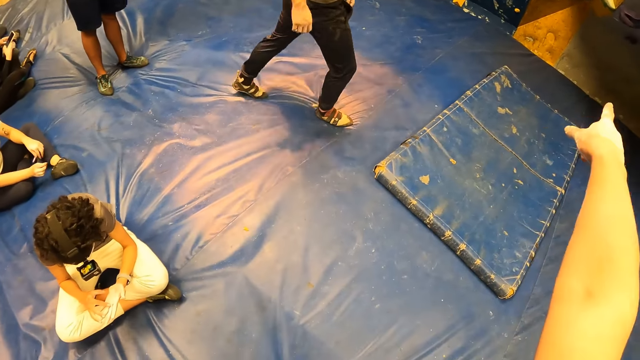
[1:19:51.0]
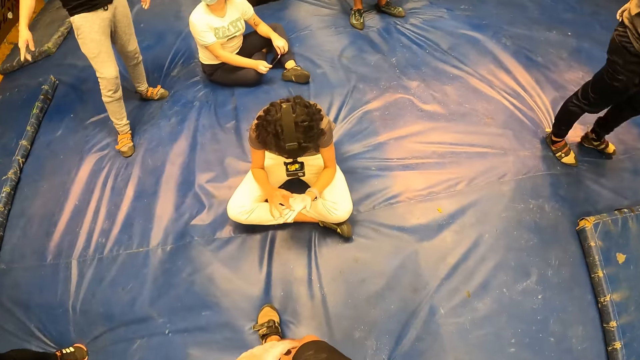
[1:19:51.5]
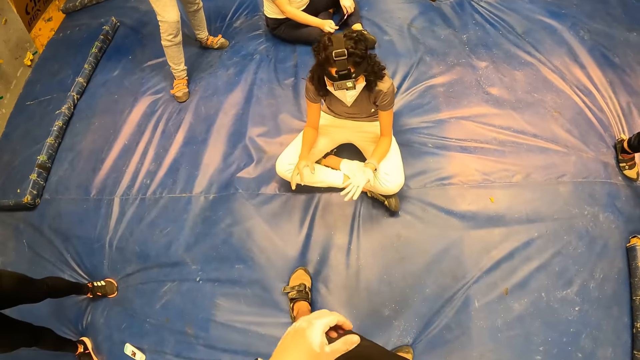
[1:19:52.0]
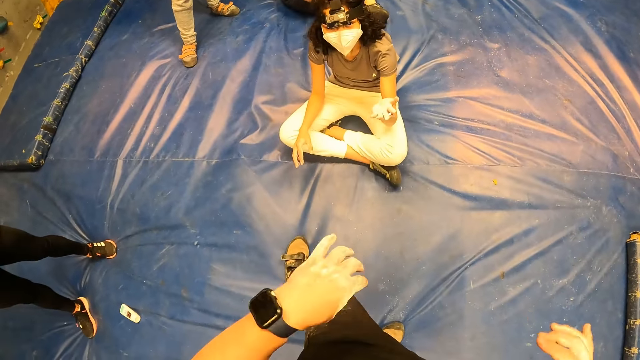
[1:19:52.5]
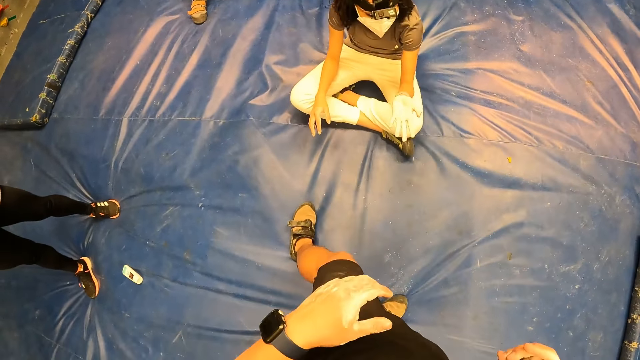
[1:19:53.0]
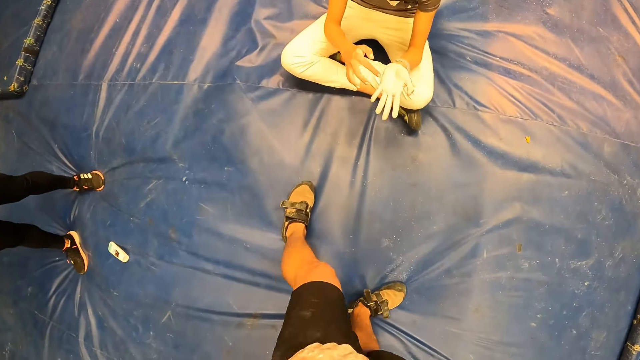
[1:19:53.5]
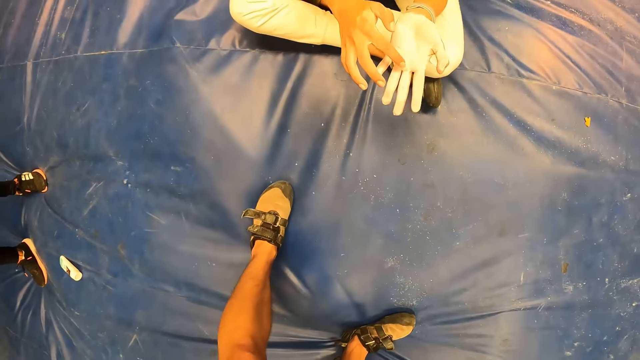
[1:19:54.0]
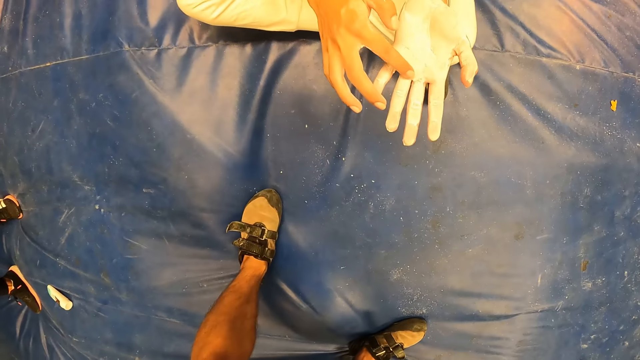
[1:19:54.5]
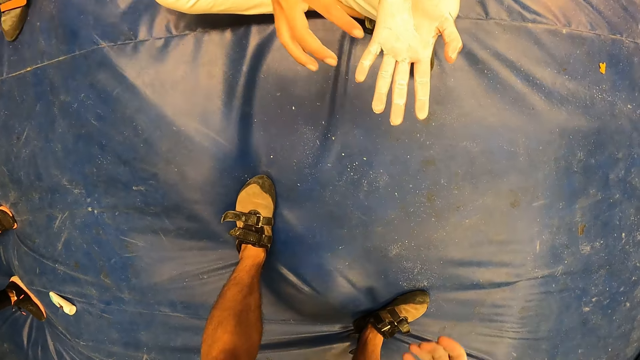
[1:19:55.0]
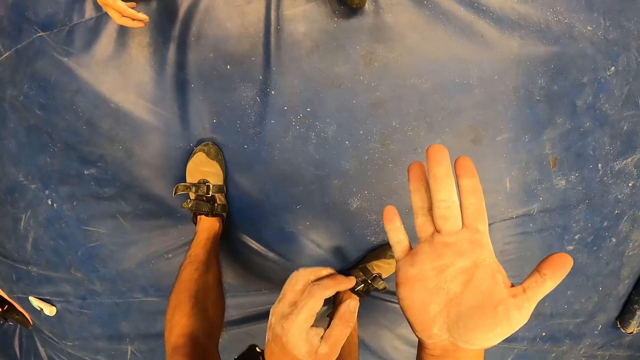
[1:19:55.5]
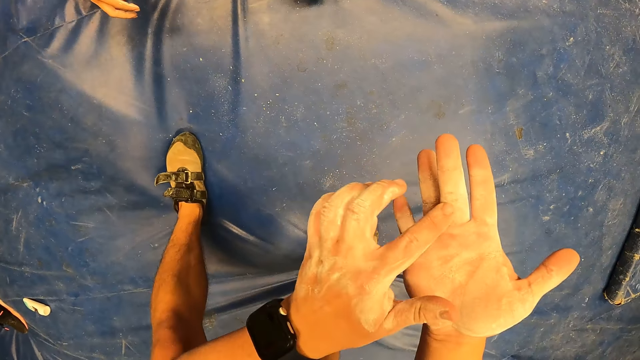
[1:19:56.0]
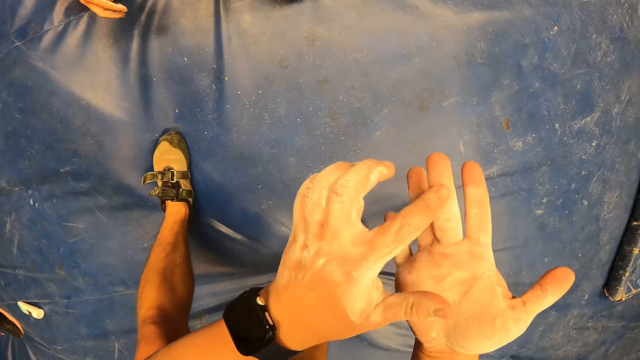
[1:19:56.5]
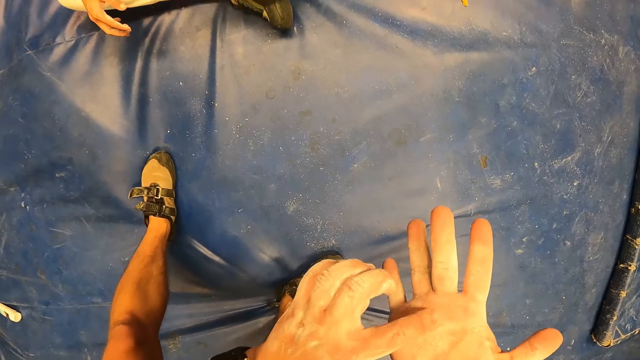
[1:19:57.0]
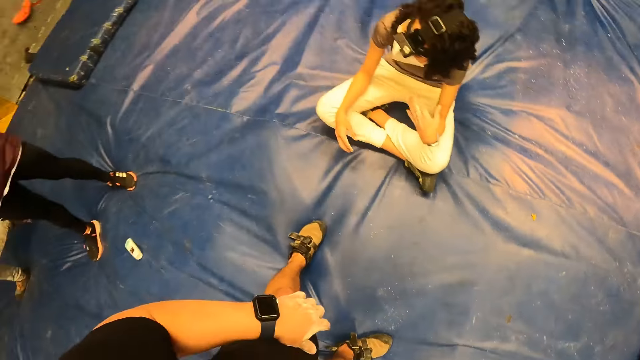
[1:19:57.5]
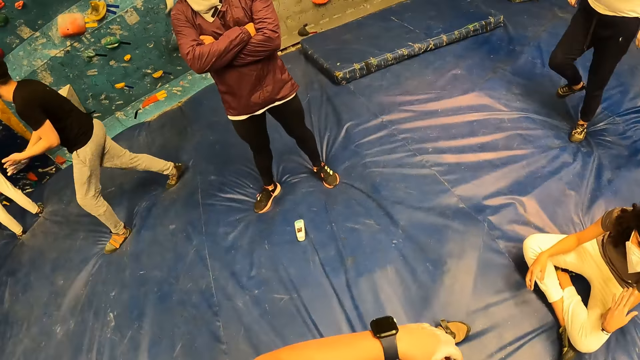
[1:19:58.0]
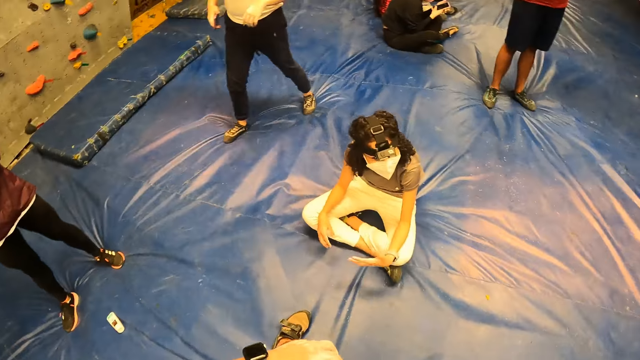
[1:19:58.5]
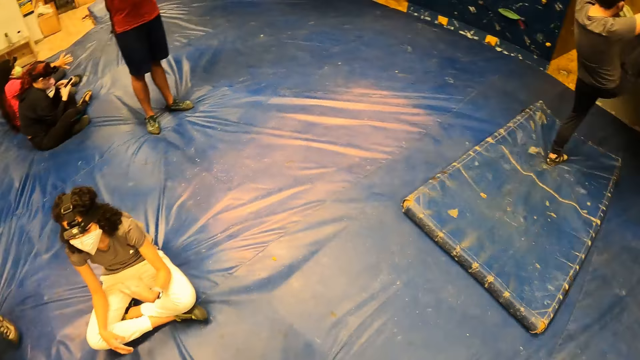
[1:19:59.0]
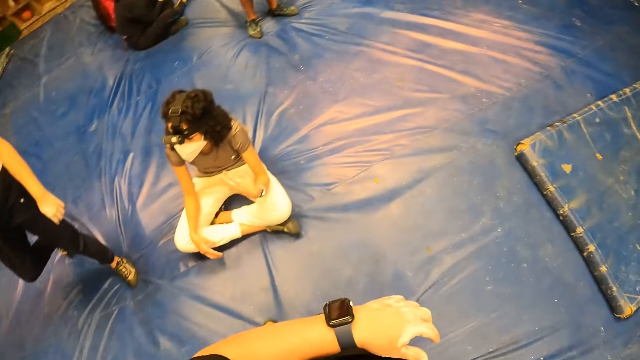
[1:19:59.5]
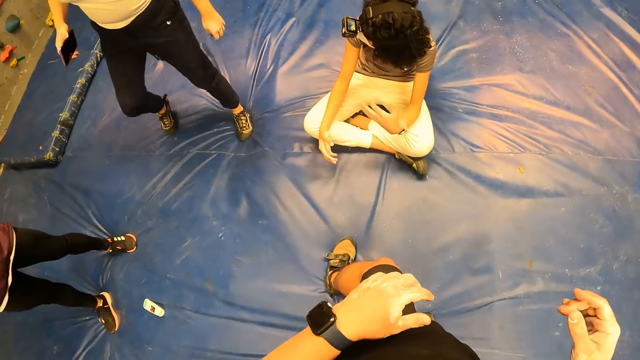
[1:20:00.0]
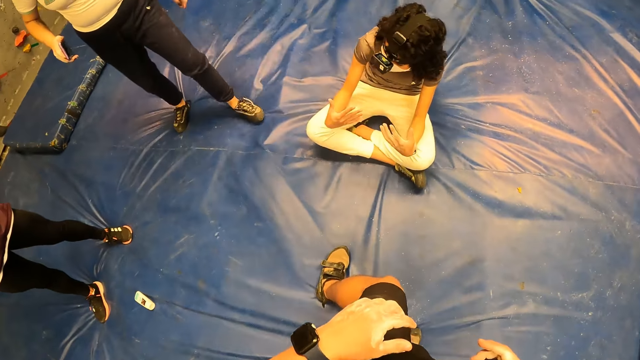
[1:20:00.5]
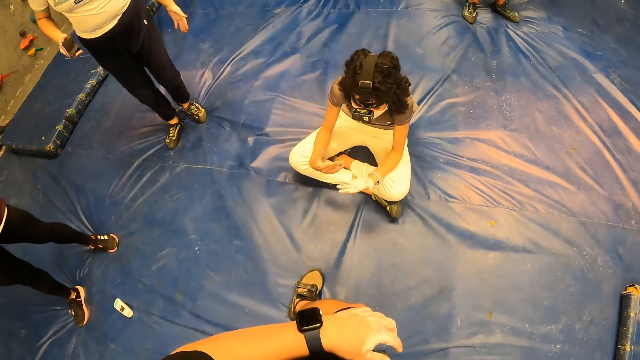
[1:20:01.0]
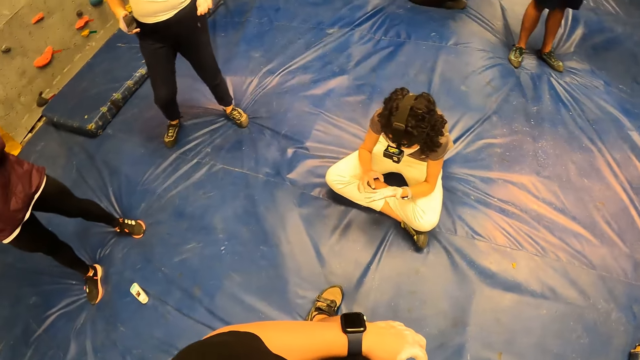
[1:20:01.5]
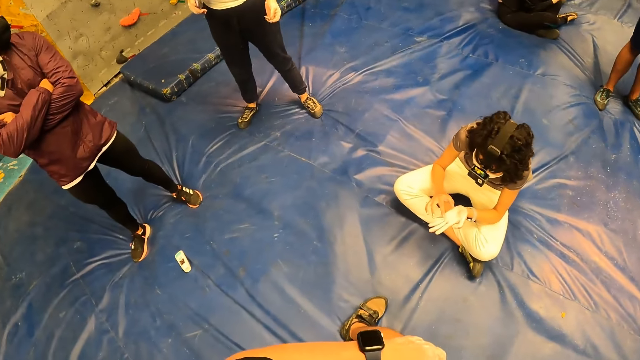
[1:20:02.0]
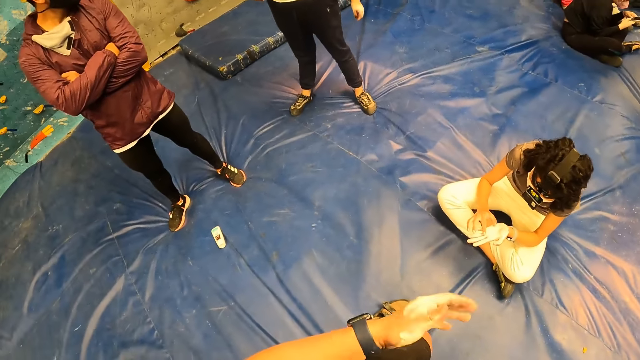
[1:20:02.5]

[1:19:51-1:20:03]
The camera wearer points to the bouldering wall with his right hand. He lifts the left hand and shakes the left hand. He inspects the woman's right hand. He touches his right palm with his left index finger. He rubs the right hand. He looks around. He lifts the hands.

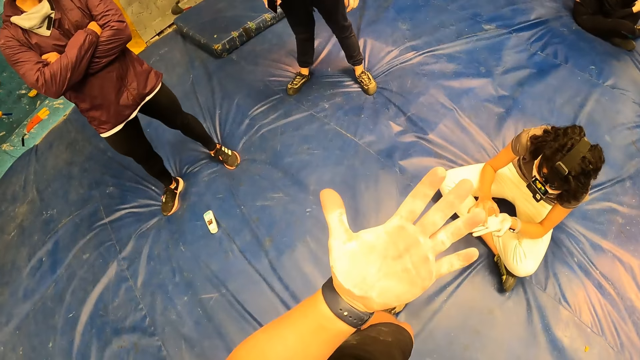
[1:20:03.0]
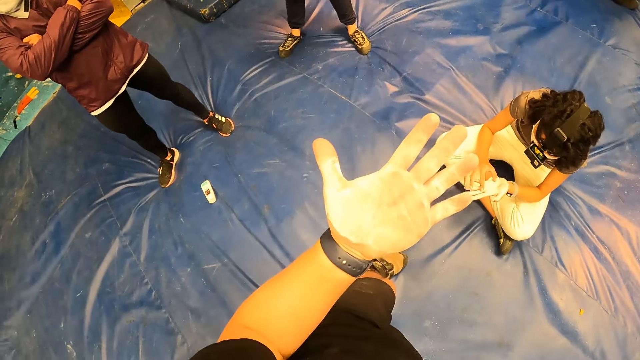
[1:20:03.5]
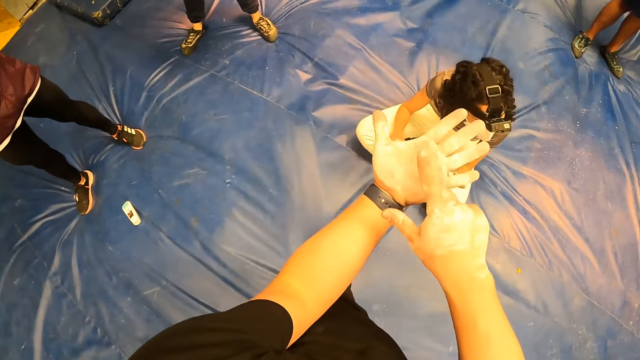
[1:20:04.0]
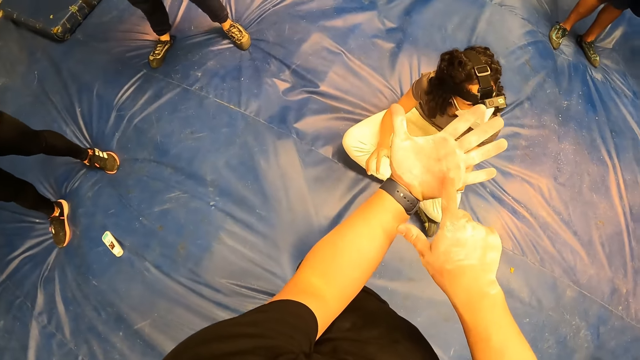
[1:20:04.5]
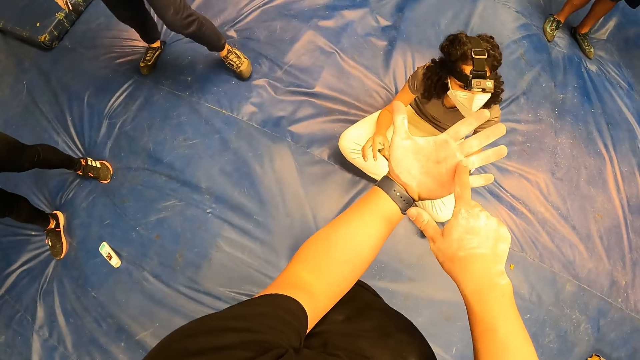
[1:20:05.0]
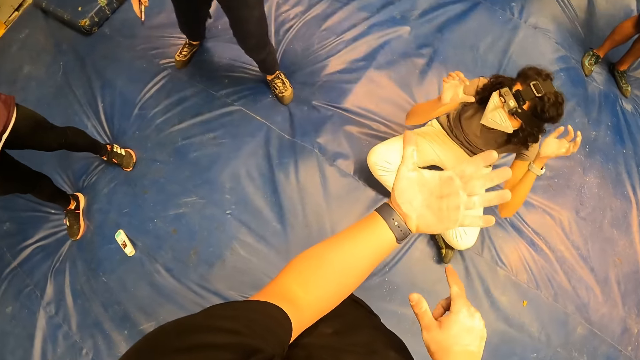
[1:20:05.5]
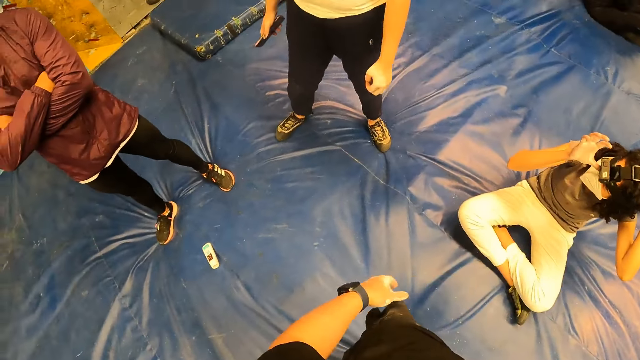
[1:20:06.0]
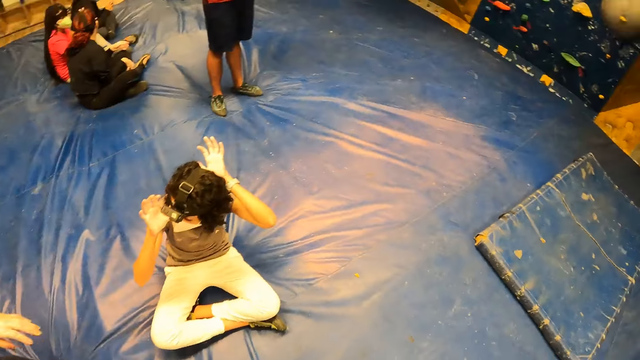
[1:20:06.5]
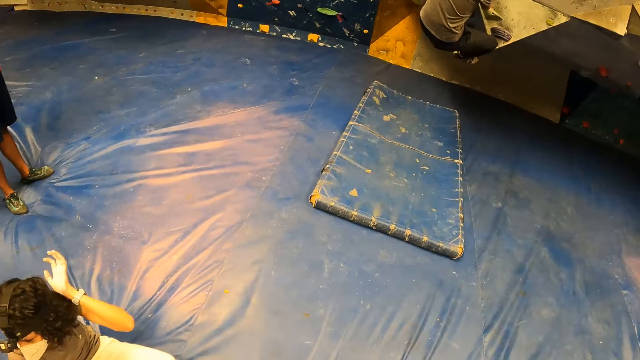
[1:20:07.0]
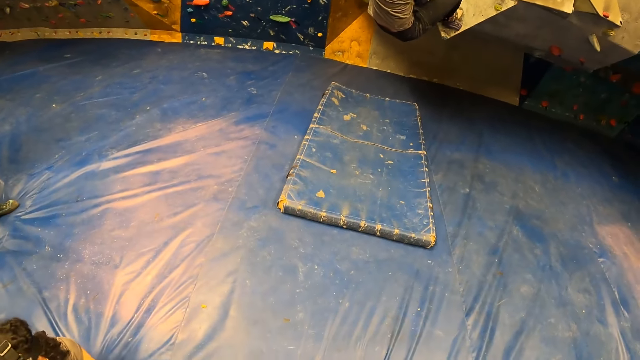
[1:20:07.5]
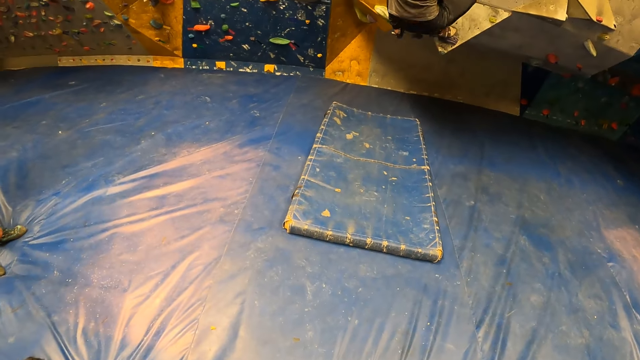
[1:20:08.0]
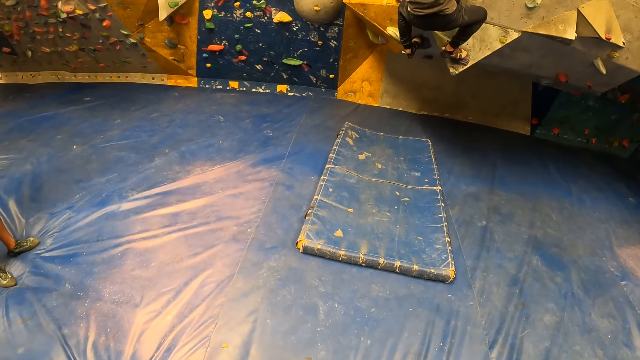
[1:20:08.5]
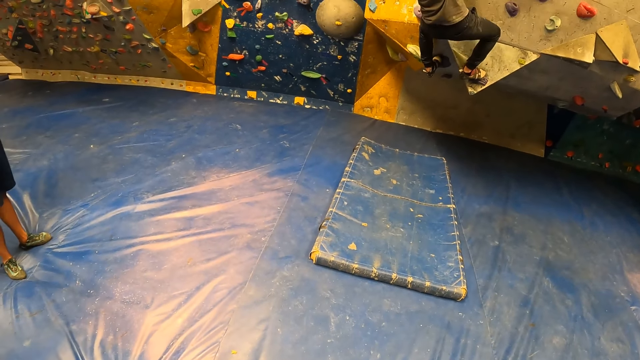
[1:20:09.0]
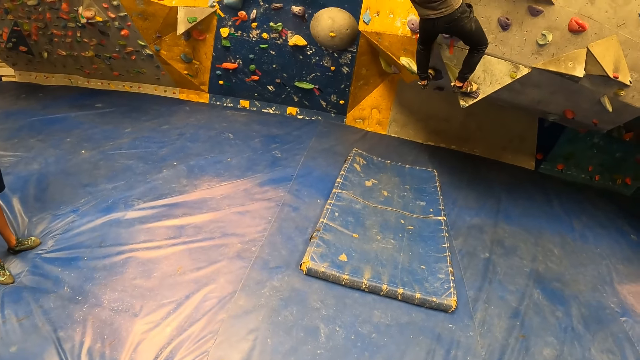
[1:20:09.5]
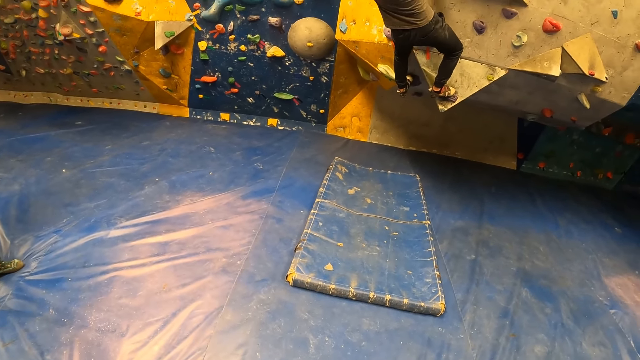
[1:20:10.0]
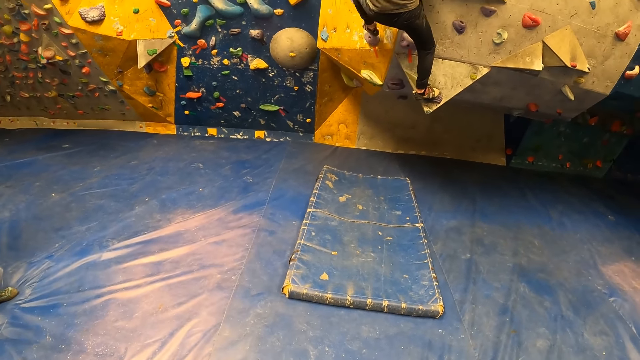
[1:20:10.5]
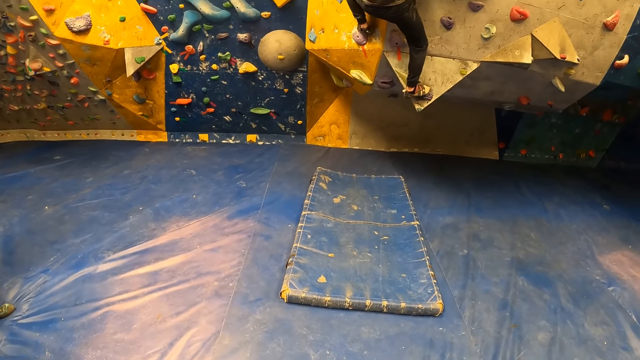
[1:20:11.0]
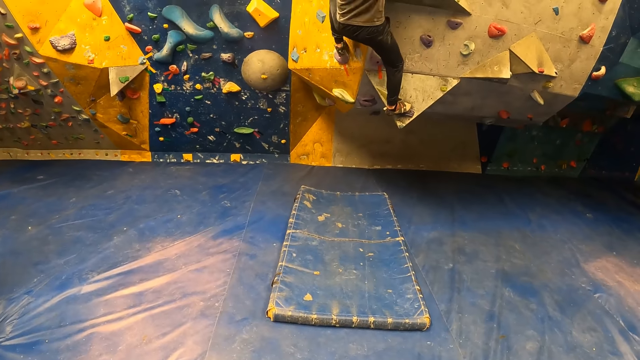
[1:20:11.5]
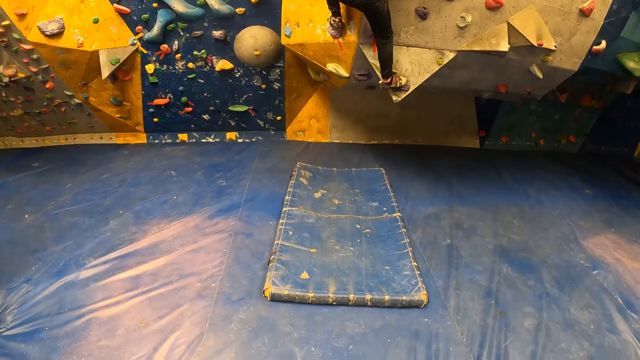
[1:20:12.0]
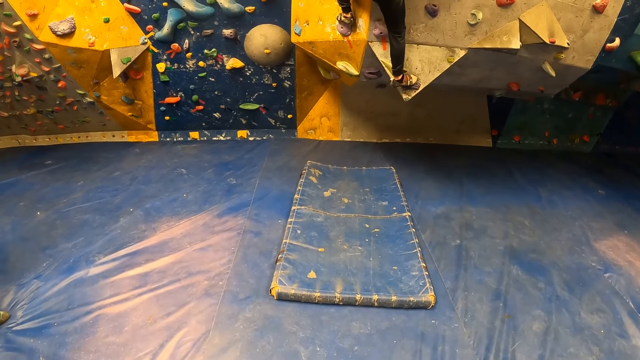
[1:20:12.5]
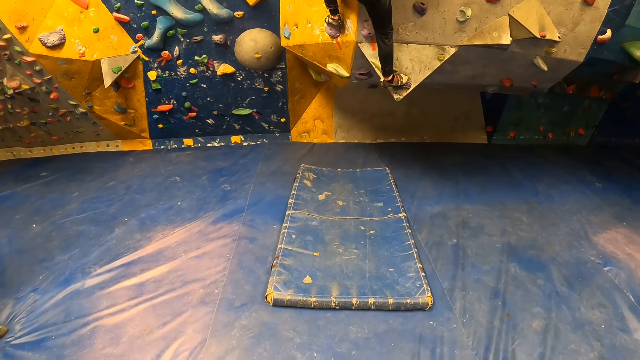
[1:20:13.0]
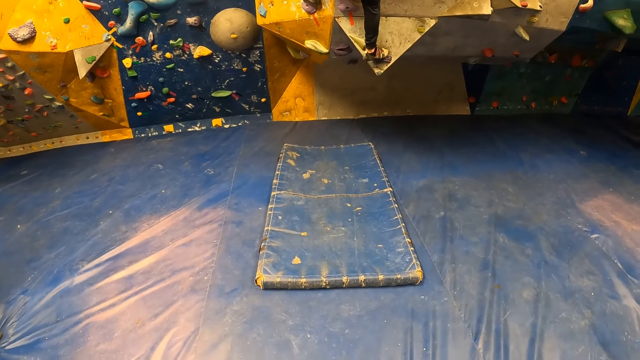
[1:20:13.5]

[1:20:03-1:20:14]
The camera wearer checks the left palm. He touches his left palm with his right index finger. He points to the left palm. He drops the hands. He looks around. A man climbs the bouldering wall. The man ascends the climbing wall.
